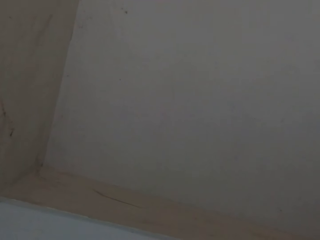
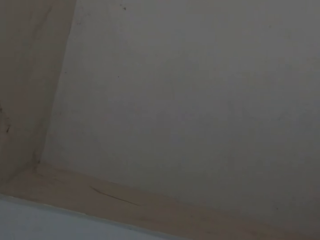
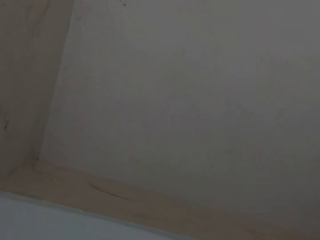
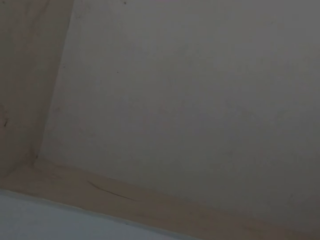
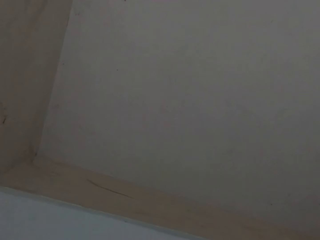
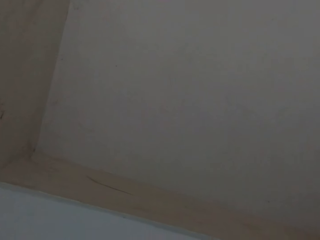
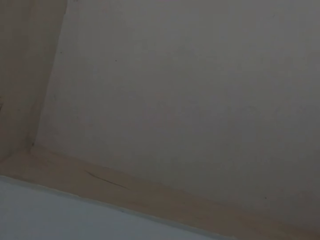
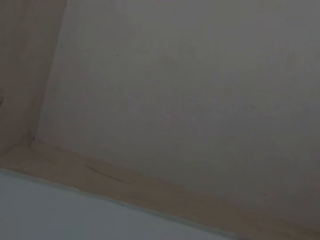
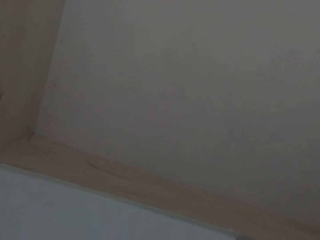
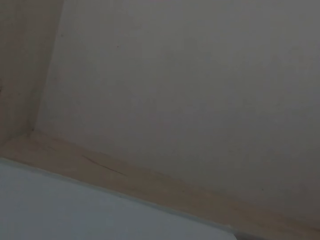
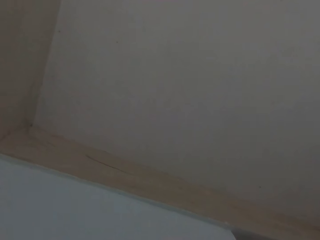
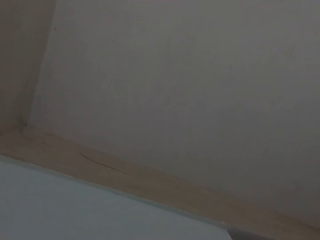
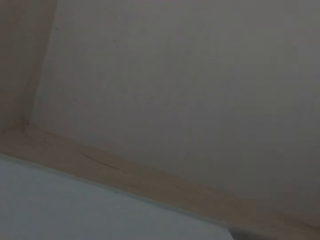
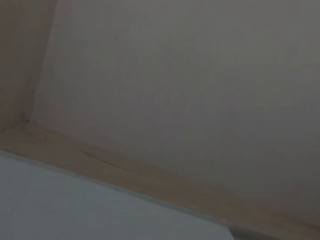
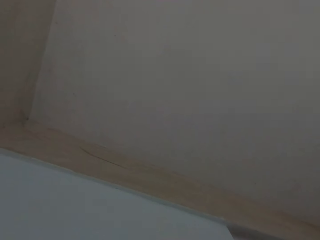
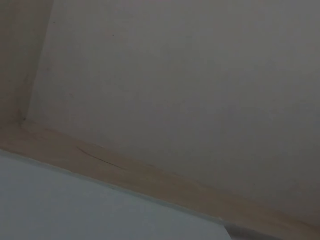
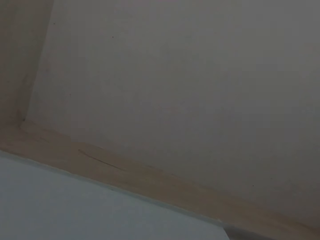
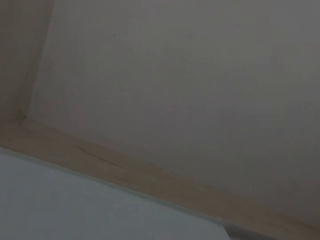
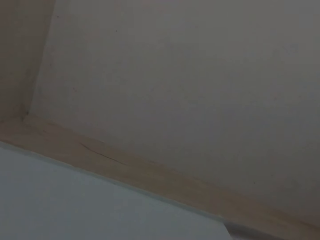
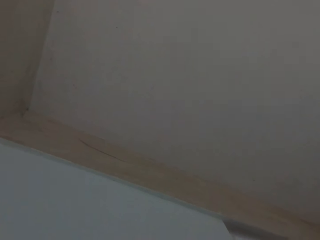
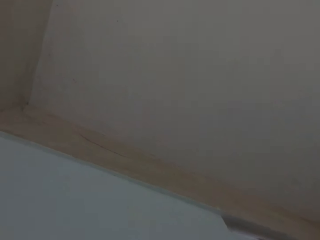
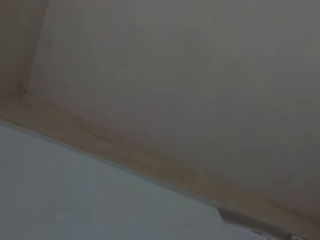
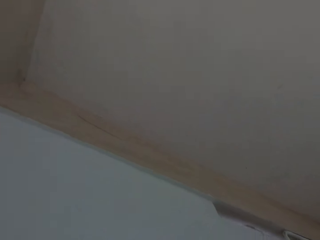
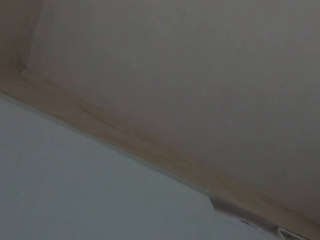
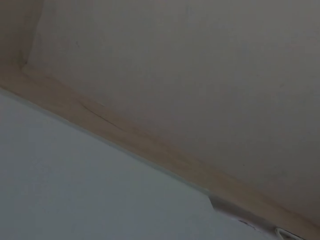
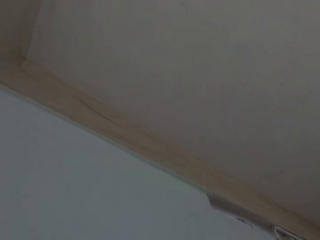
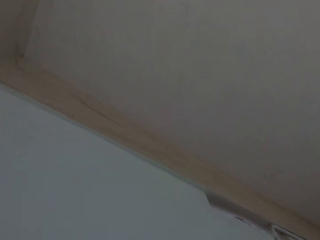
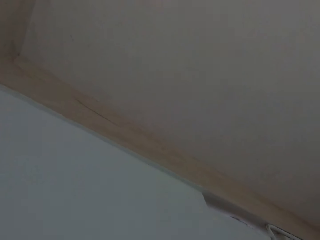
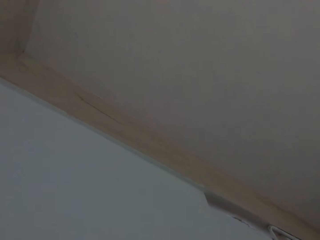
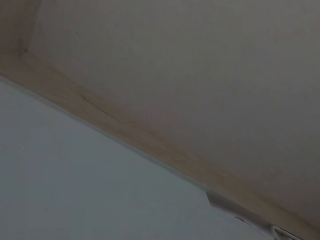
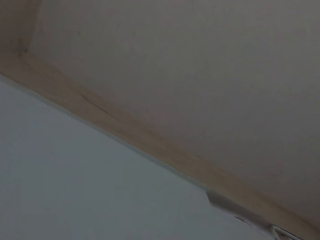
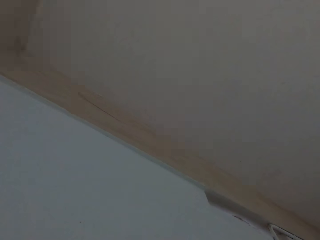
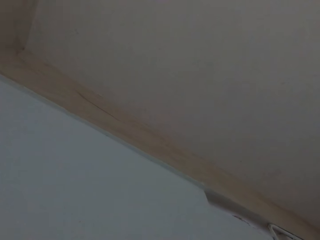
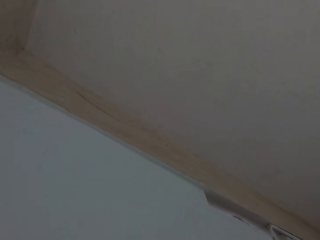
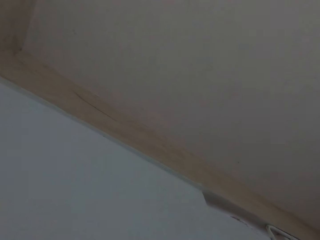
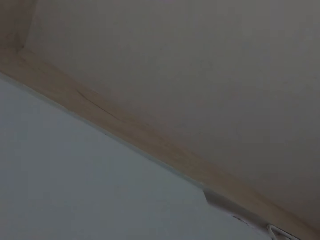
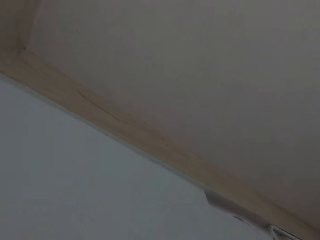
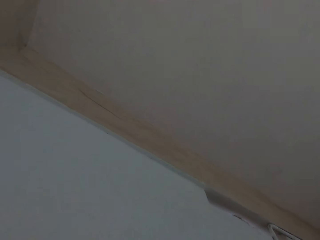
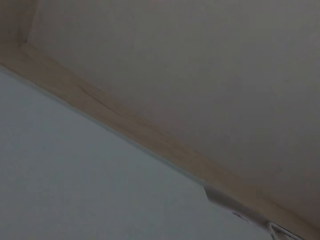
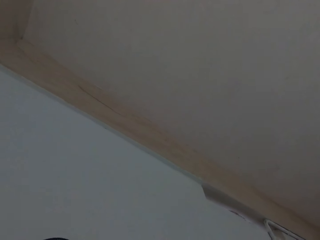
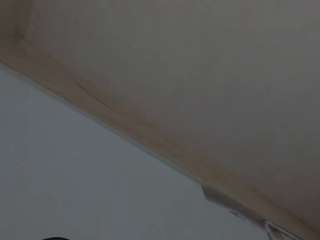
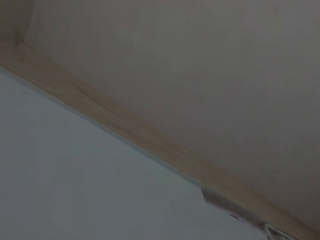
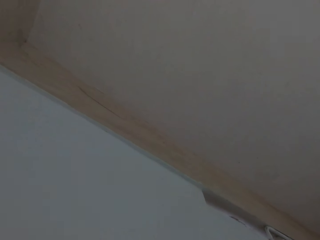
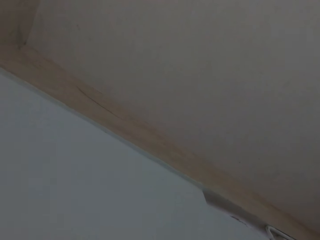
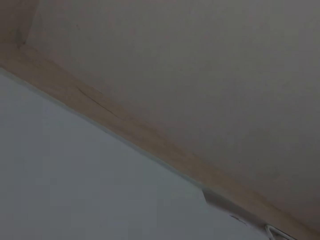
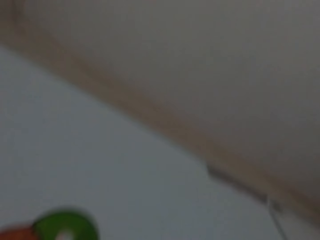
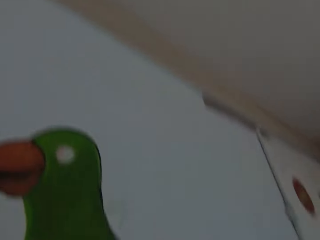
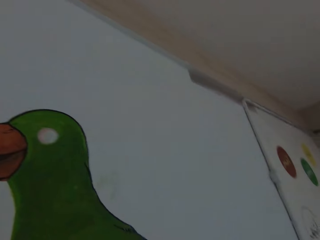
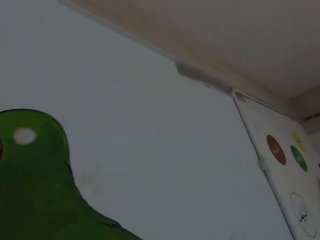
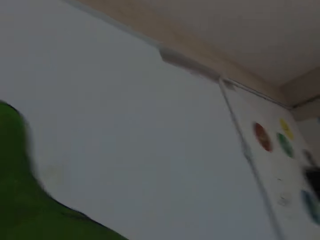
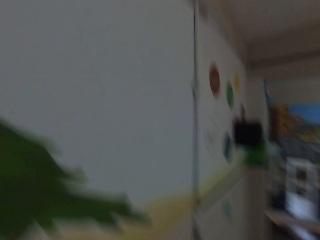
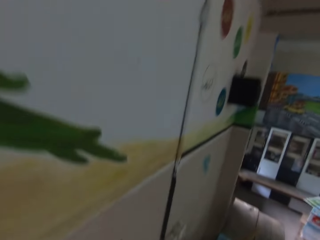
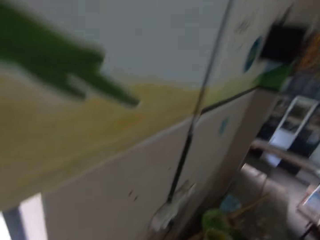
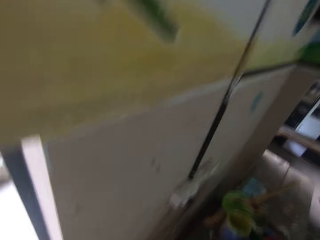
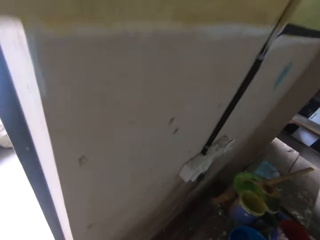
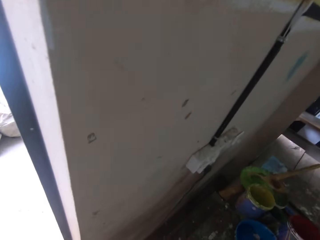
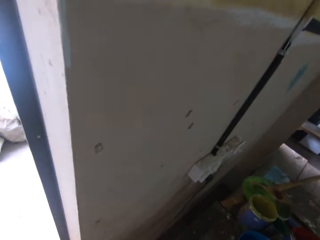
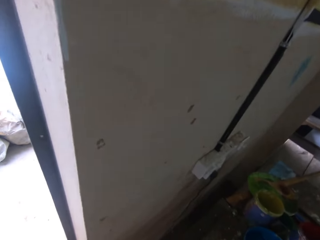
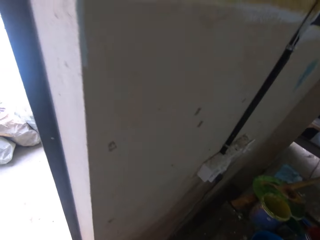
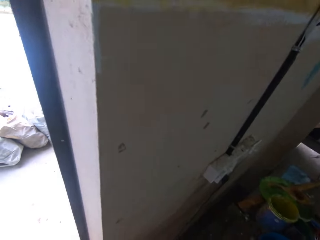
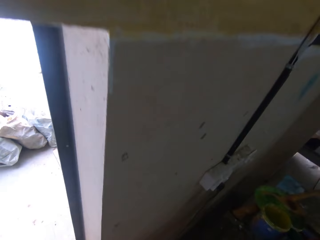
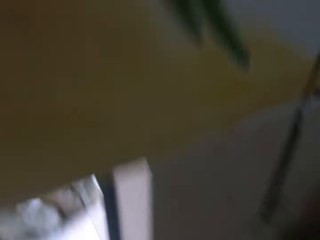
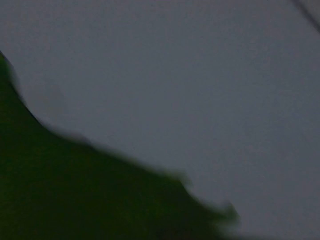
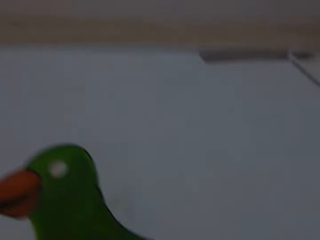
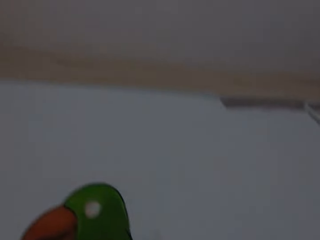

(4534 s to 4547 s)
The camera wearer paints a drawing. They move towards a door and look outside through the open door.

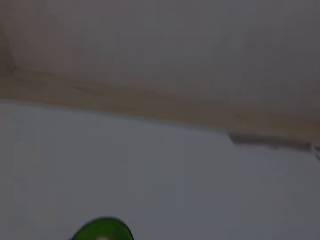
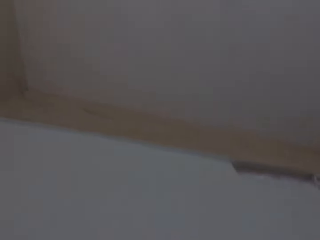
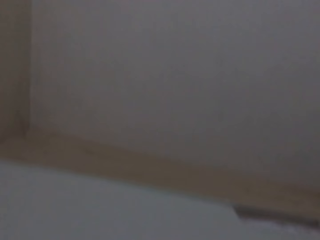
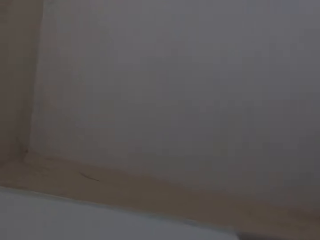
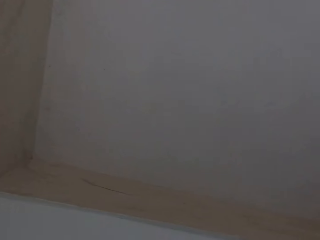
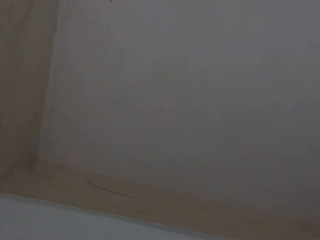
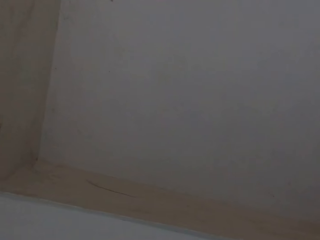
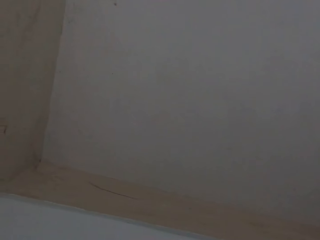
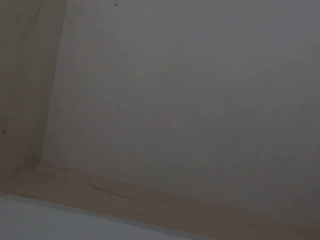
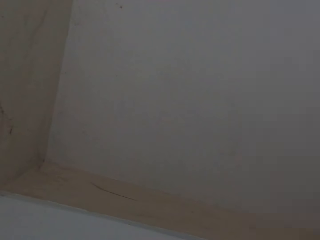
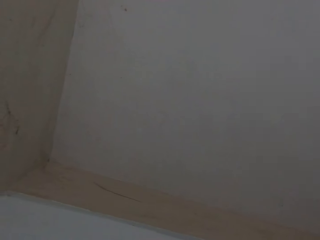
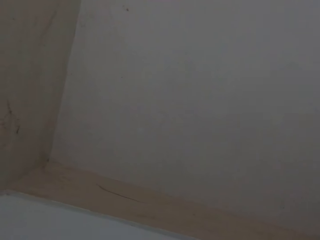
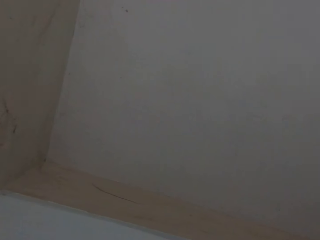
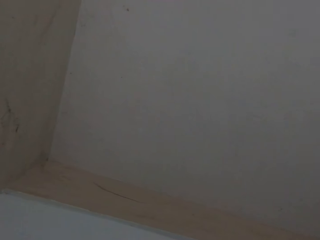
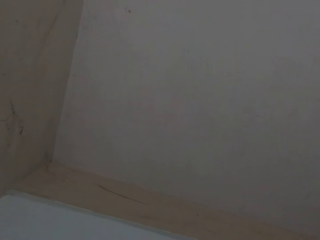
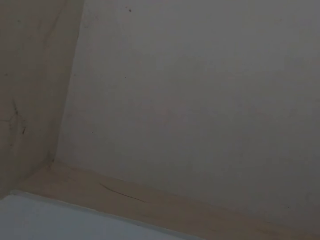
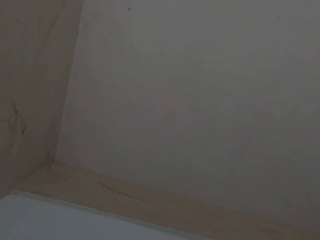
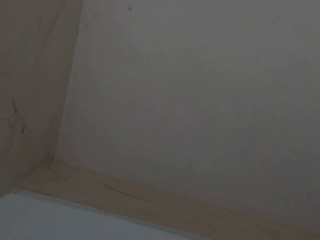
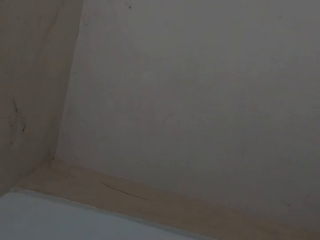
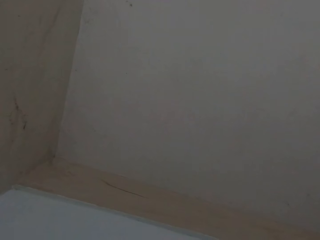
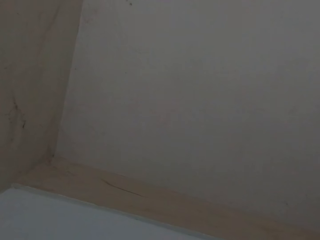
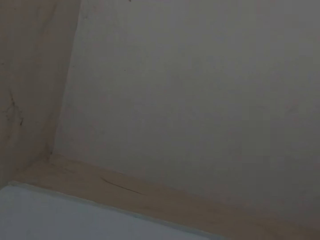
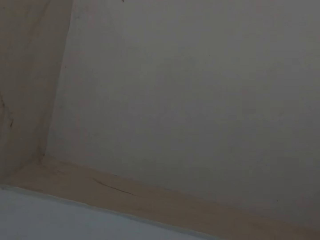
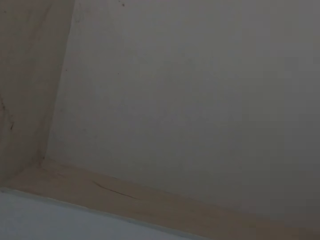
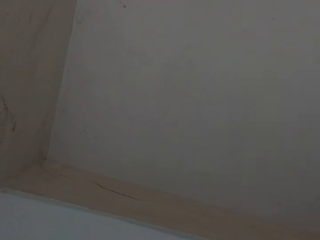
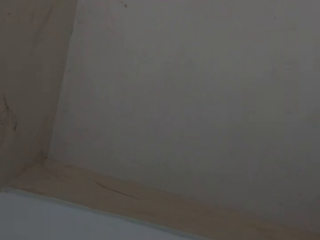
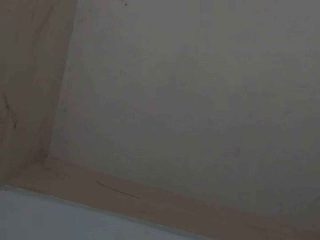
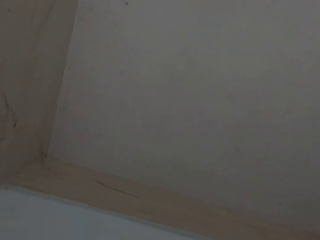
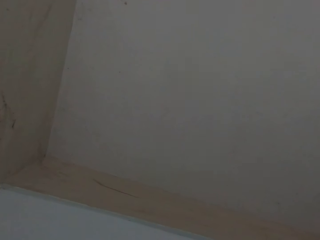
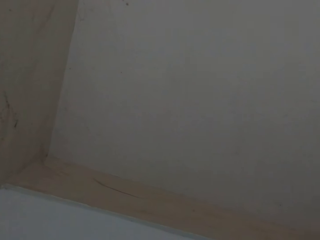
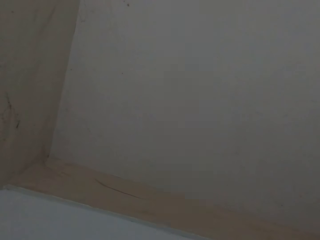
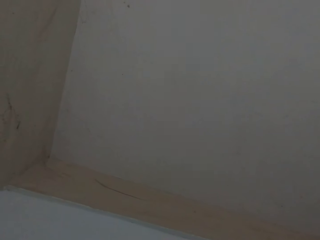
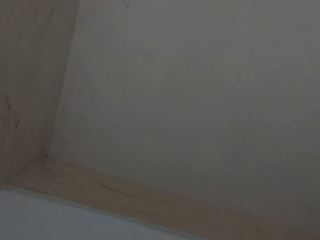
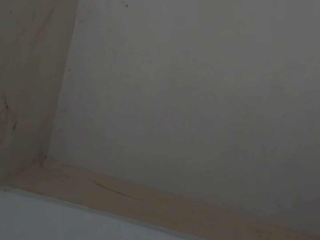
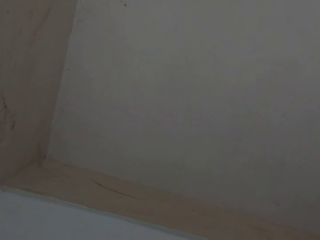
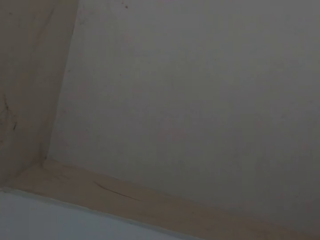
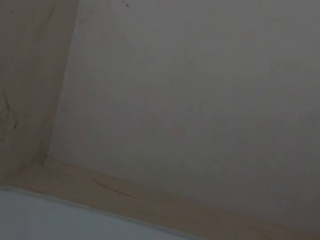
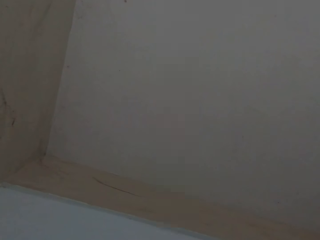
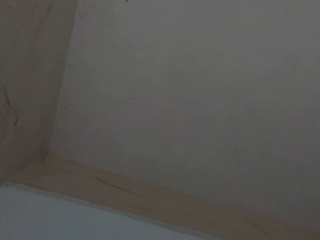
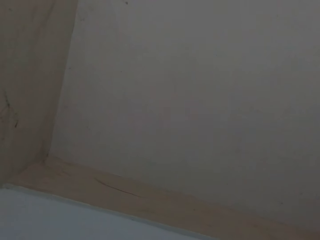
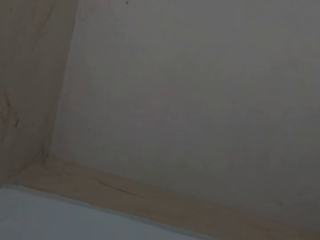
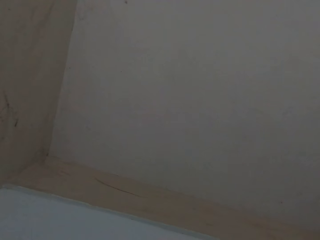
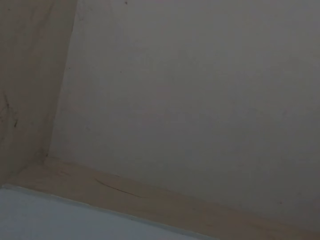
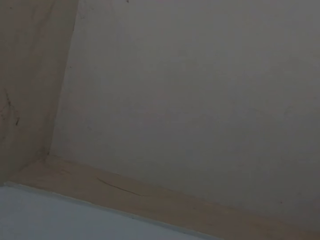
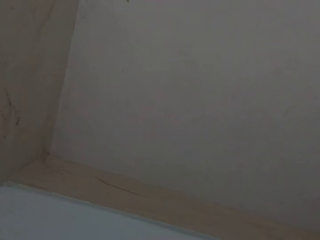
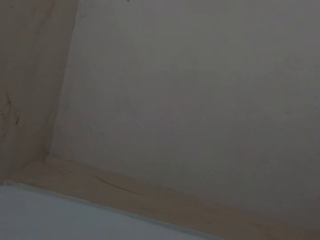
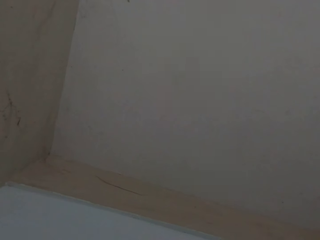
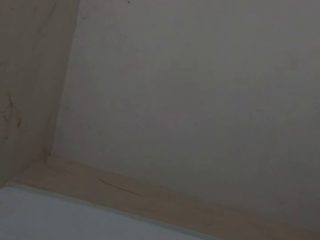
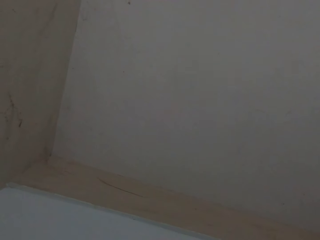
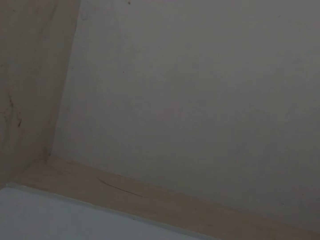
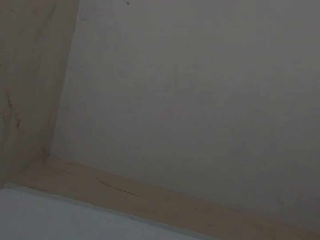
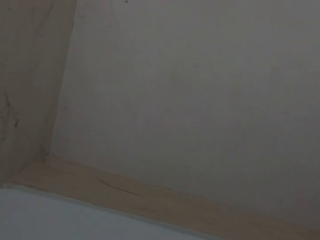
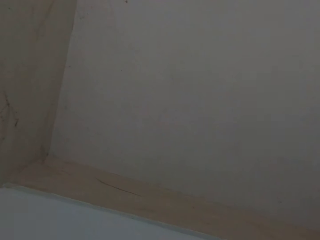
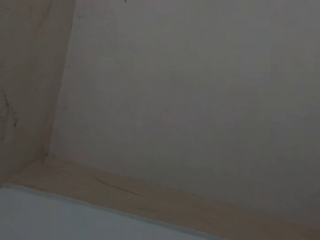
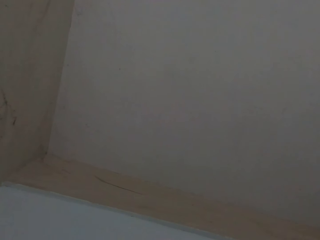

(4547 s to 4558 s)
The camera wearer looks at a painting. They look at the ceiling.
